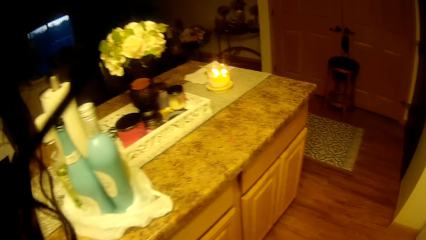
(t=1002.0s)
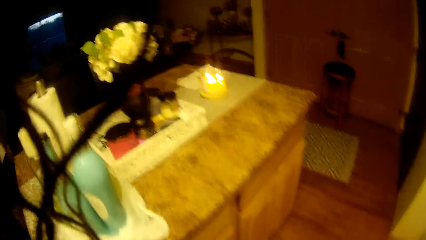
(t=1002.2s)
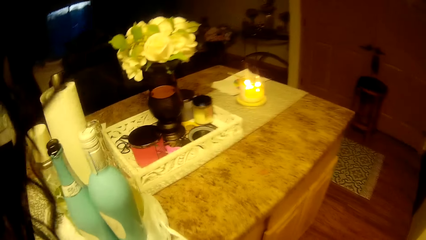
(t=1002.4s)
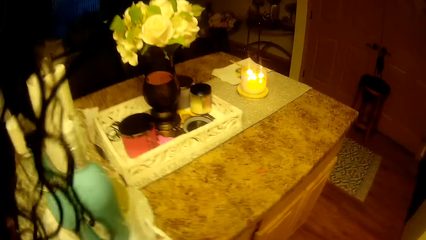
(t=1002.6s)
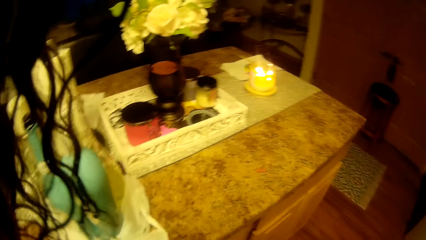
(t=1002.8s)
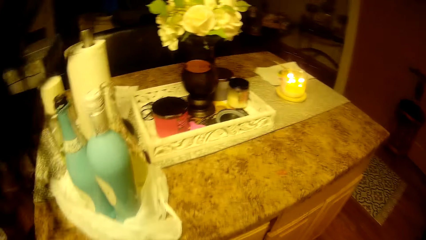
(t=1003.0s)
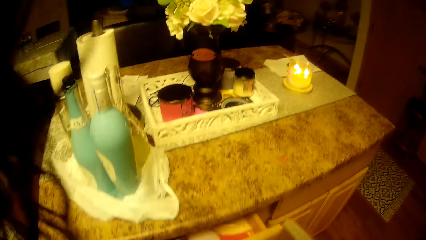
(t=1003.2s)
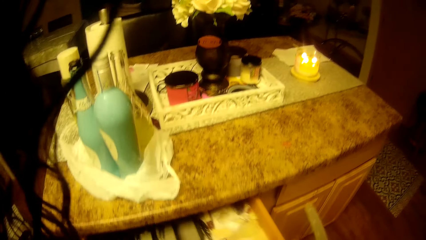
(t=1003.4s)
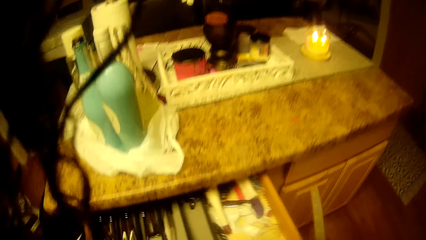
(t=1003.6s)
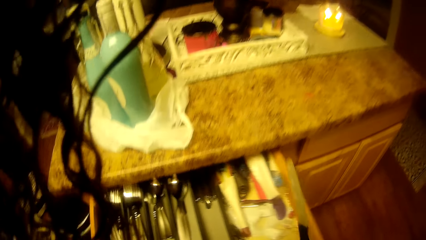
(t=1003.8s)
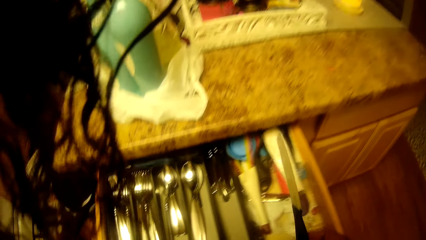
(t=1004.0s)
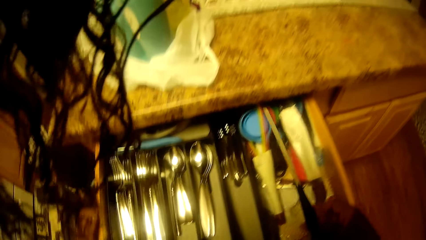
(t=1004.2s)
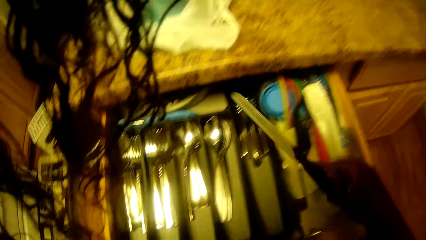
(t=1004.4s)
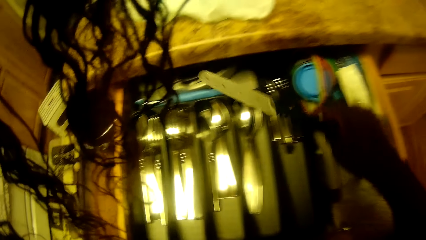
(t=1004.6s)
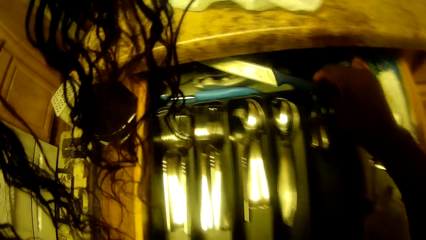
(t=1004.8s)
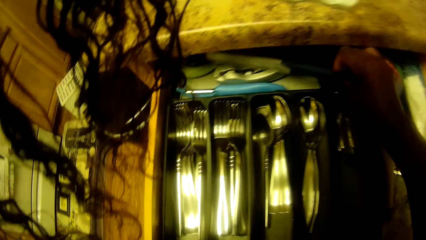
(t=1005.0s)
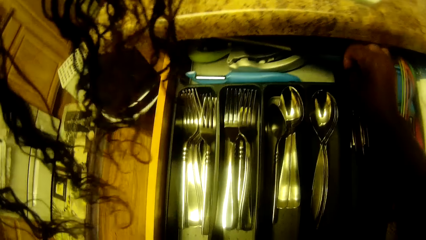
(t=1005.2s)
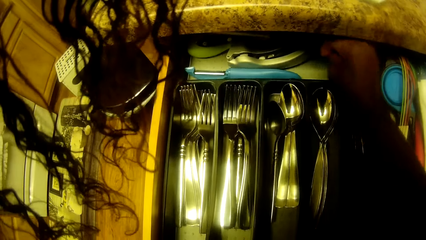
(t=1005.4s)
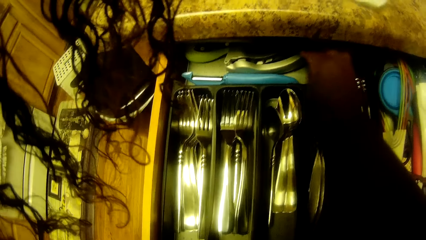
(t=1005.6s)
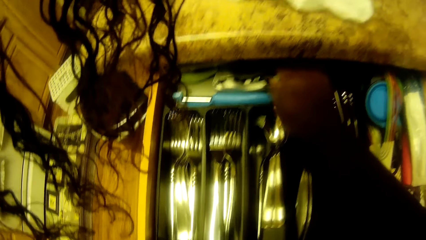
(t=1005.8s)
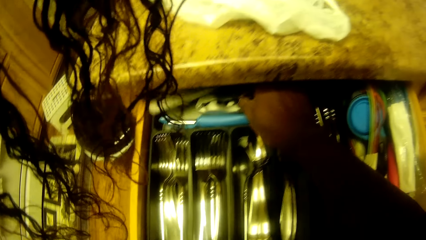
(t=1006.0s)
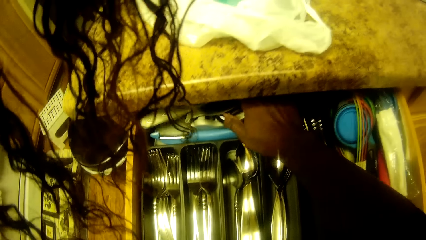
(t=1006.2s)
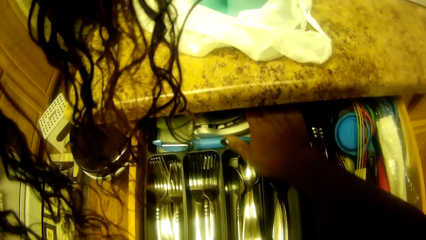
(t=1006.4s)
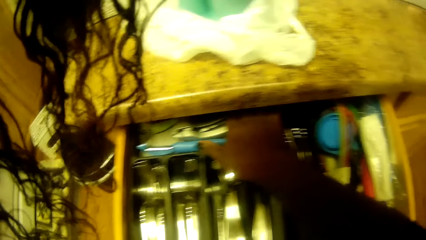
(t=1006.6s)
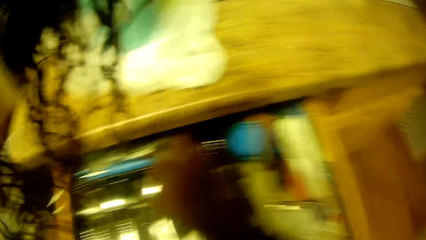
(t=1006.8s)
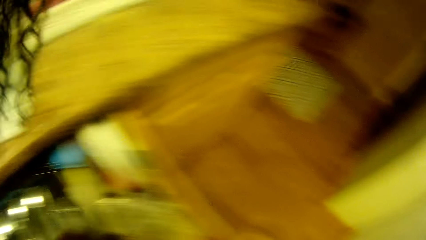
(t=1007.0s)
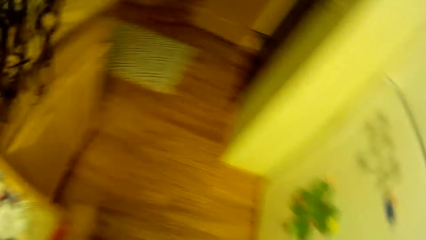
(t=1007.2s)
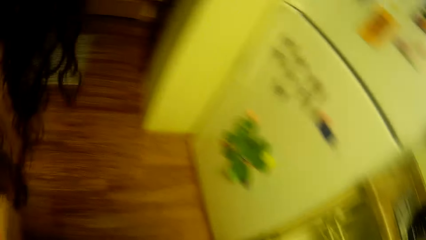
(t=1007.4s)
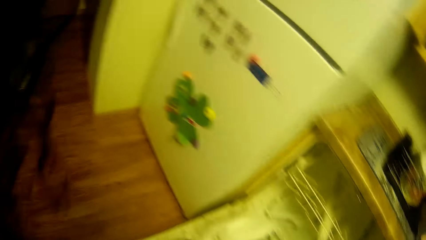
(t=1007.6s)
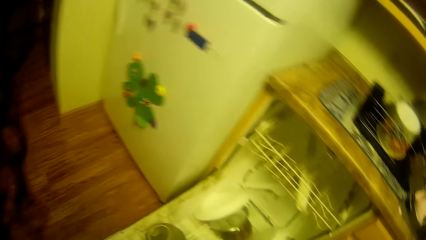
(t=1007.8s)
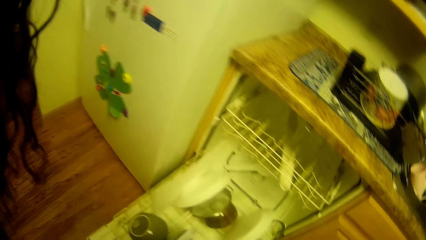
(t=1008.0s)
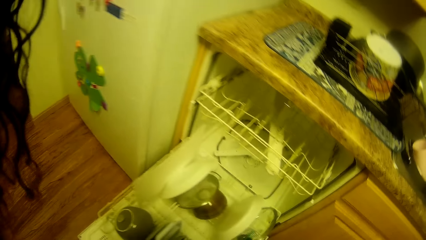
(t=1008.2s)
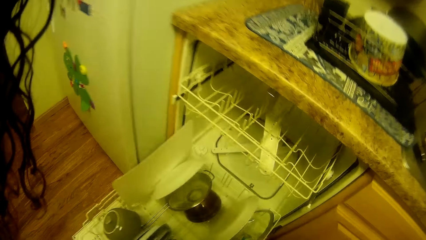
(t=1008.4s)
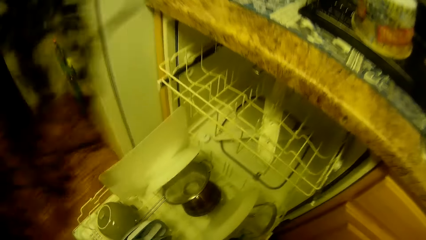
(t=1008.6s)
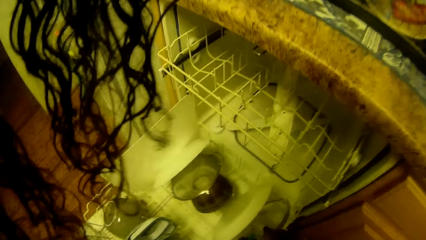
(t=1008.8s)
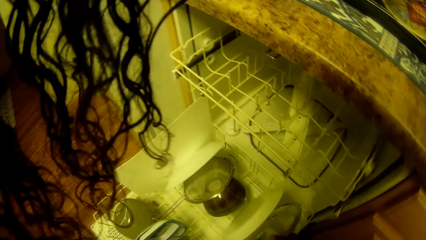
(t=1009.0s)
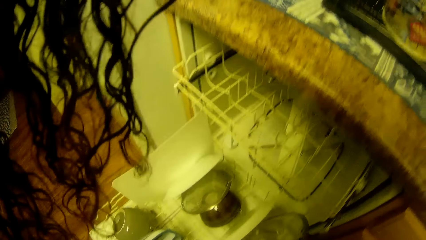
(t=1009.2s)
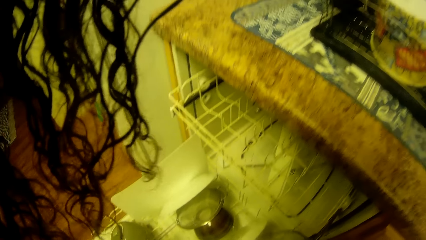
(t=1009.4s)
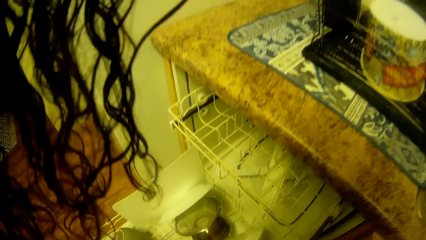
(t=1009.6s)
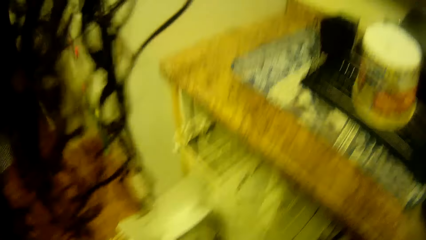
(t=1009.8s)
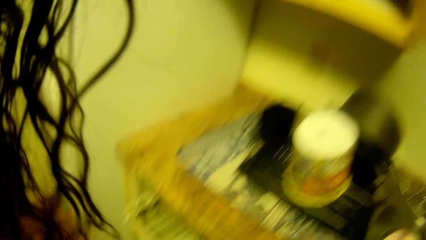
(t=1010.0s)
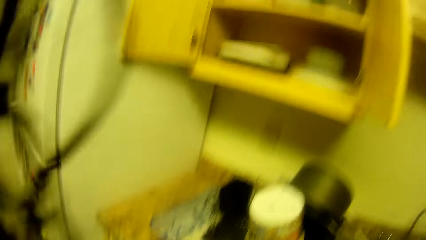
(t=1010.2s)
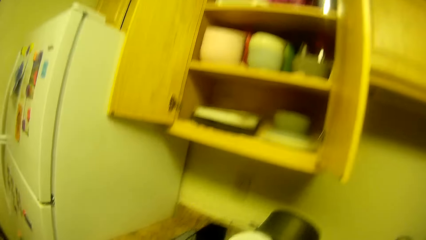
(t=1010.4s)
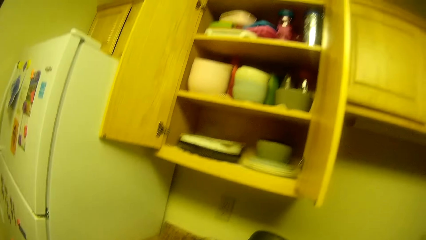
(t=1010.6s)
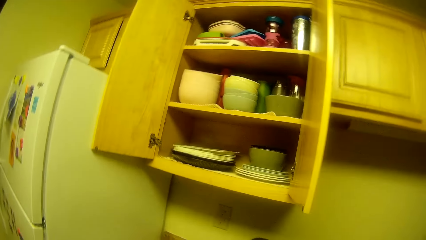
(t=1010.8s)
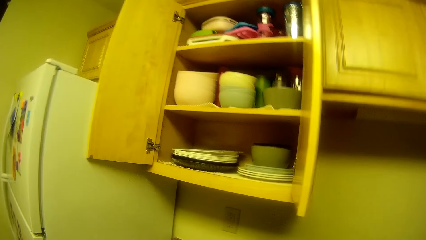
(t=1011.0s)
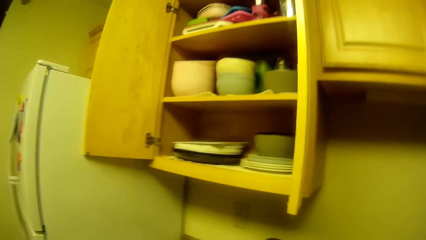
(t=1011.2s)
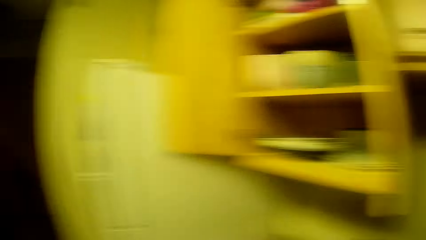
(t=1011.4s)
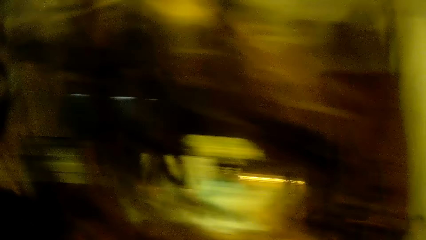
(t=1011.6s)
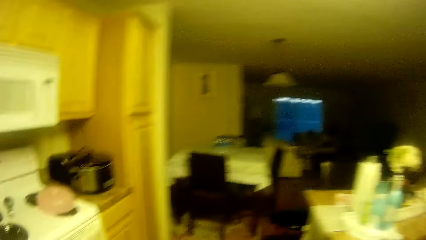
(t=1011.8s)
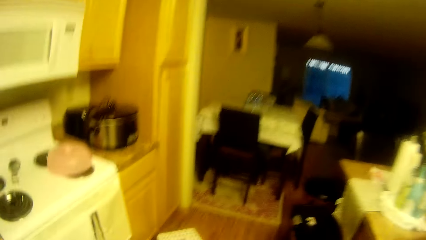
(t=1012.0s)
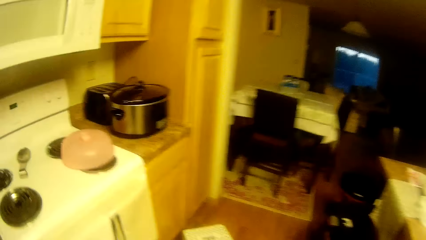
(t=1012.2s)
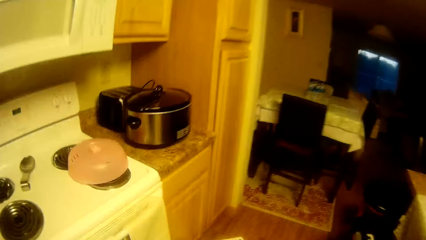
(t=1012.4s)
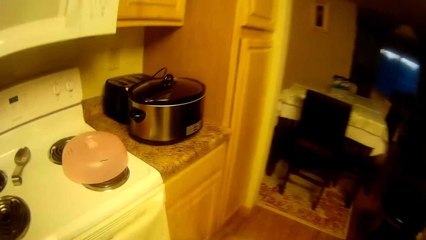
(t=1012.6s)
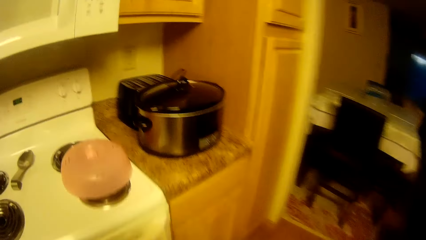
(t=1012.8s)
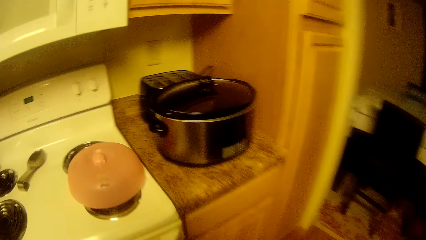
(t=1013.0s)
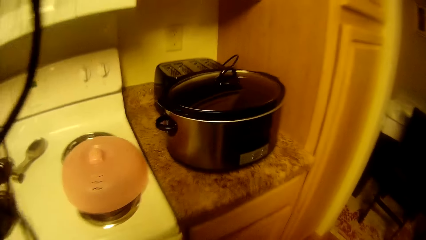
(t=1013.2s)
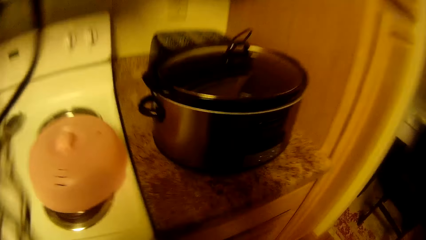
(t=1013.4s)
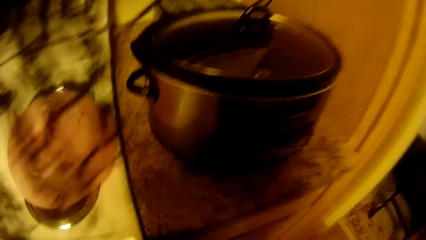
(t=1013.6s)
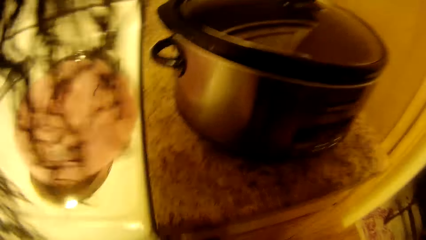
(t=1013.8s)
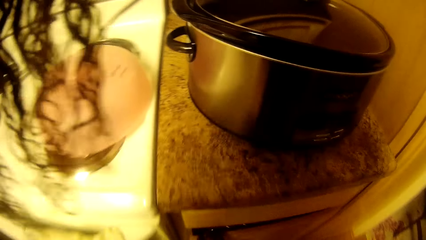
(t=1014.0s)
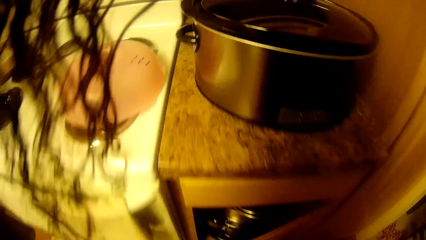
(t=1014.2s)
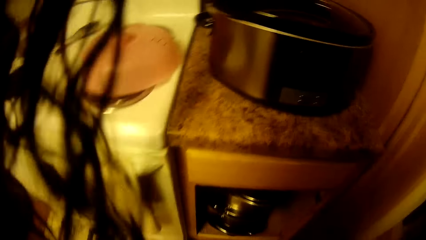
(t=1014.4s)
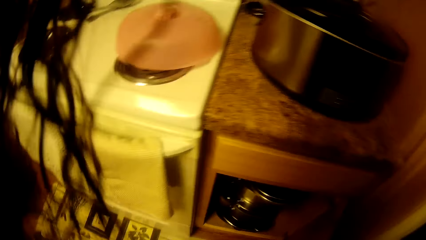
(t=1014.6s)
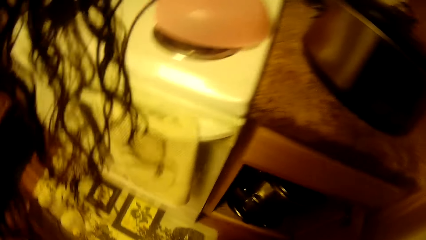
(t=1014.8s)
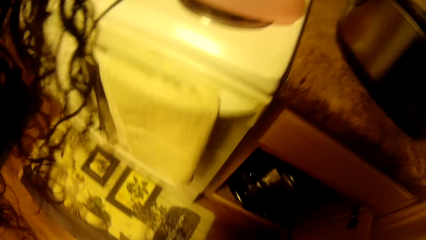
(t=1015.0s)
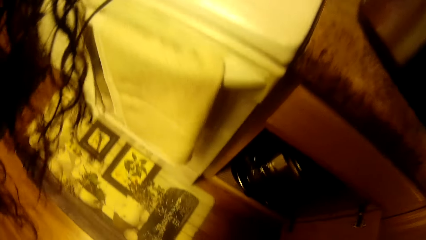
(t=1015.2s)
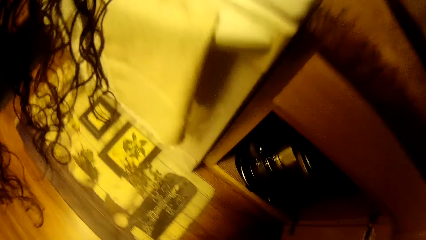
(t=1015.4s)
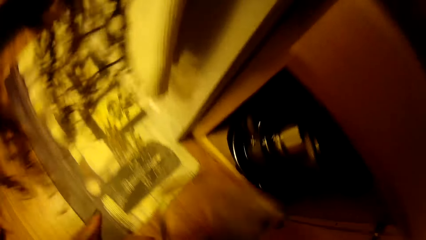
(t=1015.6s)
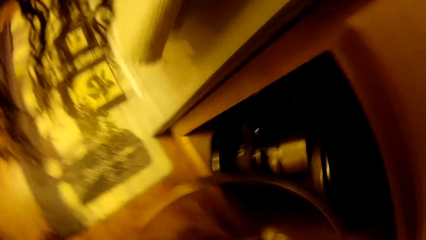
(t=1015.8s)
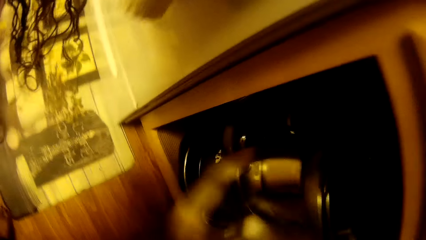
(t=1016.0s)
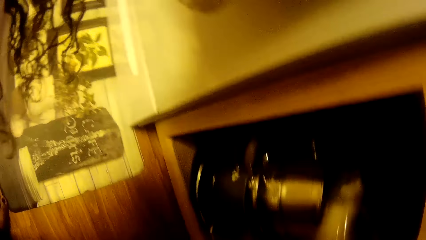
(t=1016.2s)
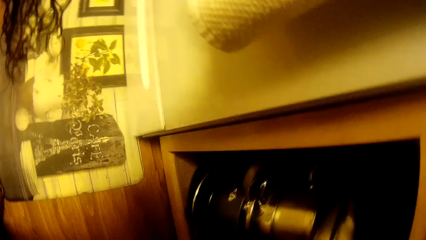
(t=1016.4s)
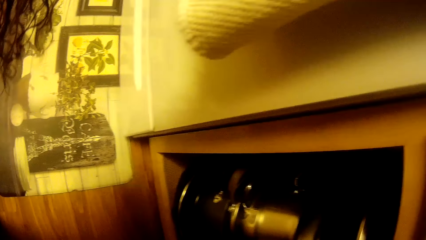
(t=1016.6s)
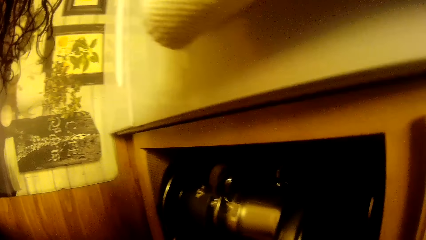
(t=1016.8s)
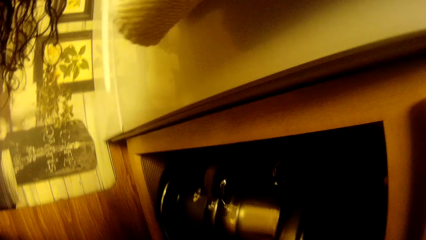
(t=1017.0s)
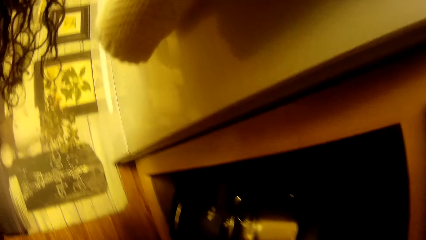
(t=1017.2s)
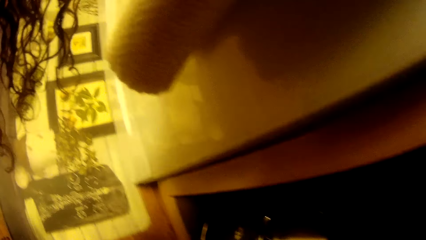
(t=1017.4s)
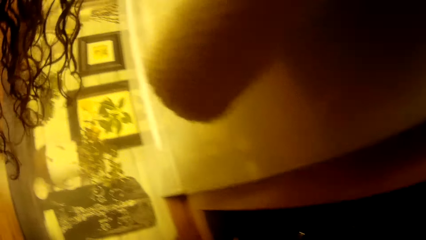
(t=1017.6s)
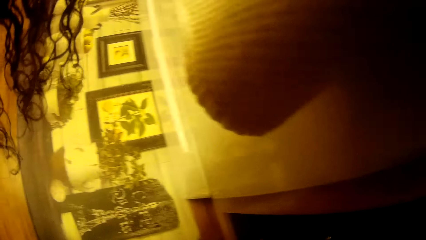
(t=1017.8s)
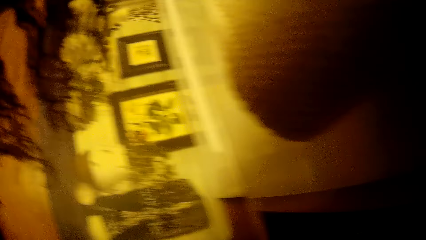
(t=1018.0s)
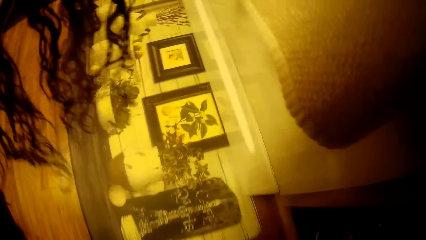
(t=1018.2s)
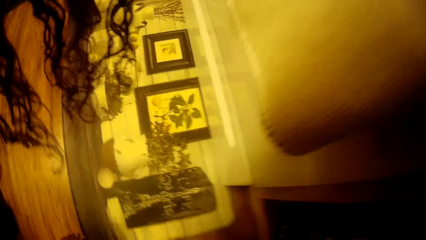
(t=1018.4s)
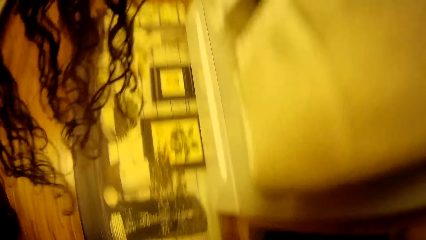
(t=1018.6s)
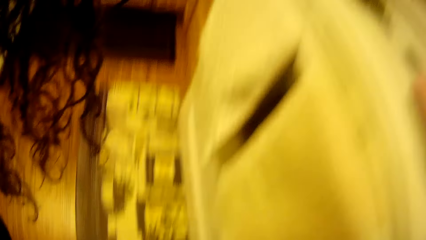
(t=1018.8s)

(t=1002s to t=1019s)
The camera wearer opens a drawer with her left hand. She puts a knife into the drawer with her right hand. She looks around. She takes a plate from the dishwasher with her right hand. She looks around. She moves around the room. She opens a cupboard with her right hand. She puts a pot cover in the cupboard with her right hand.
